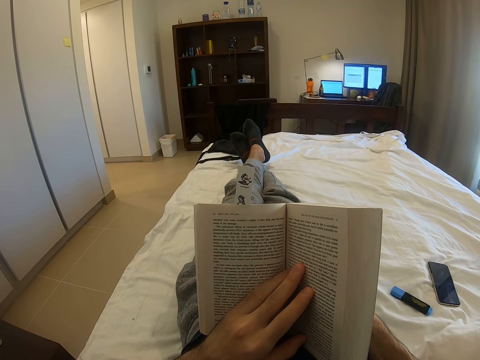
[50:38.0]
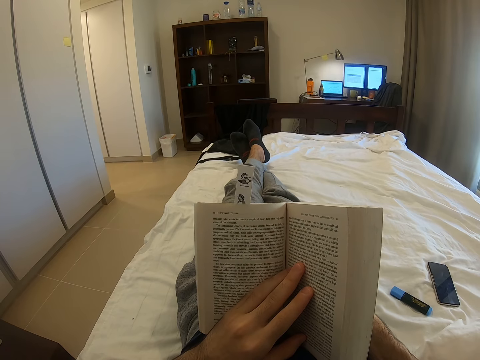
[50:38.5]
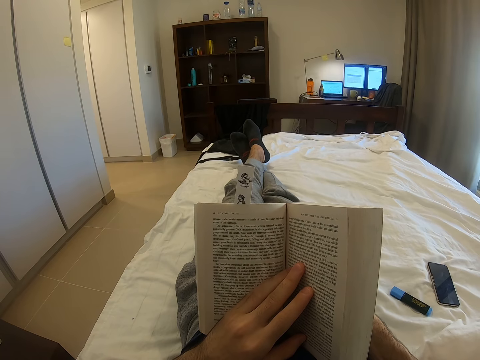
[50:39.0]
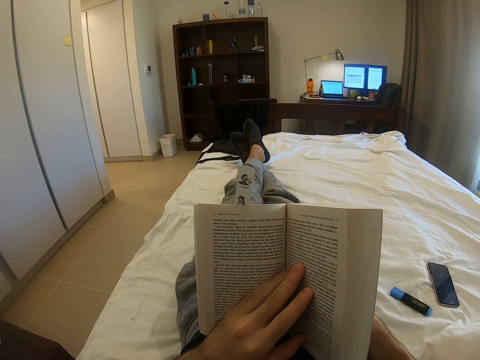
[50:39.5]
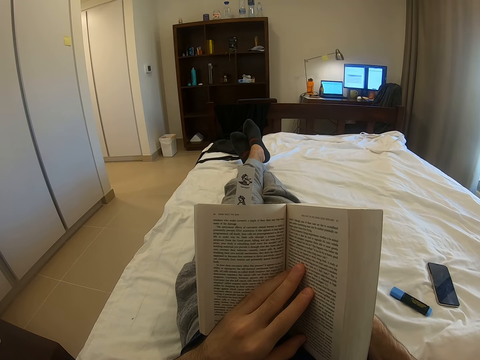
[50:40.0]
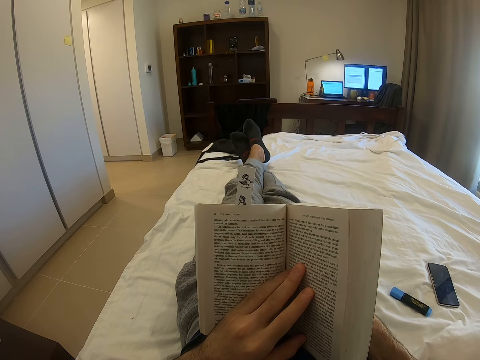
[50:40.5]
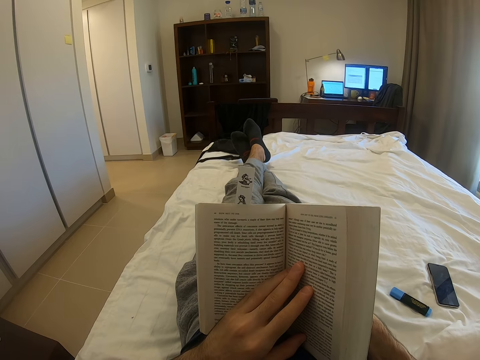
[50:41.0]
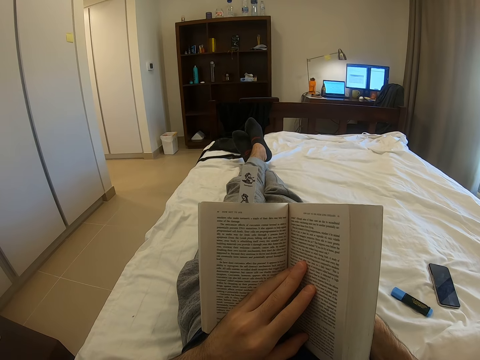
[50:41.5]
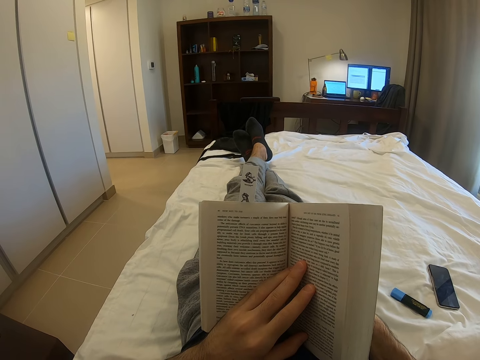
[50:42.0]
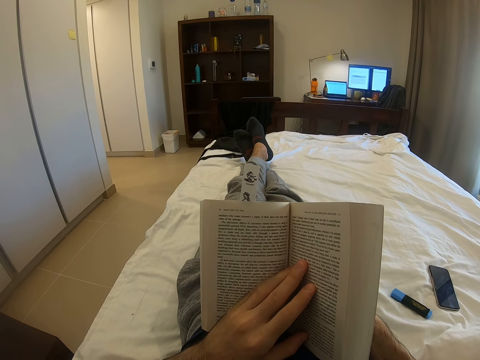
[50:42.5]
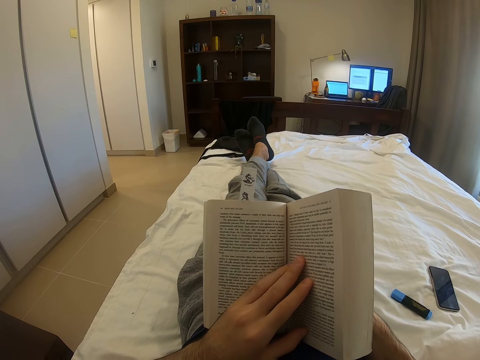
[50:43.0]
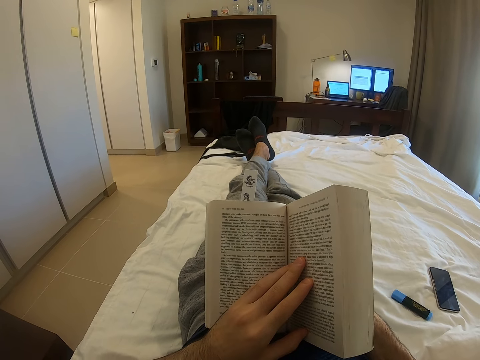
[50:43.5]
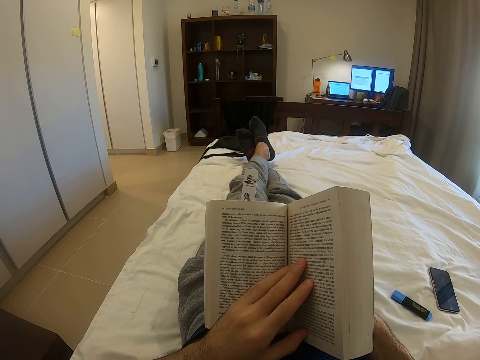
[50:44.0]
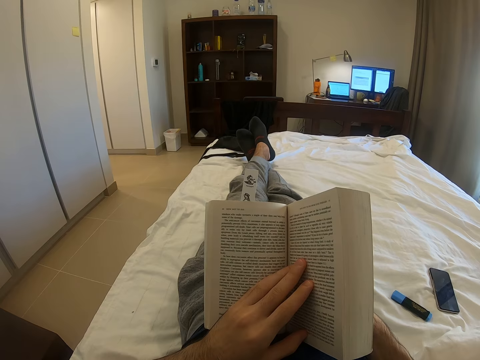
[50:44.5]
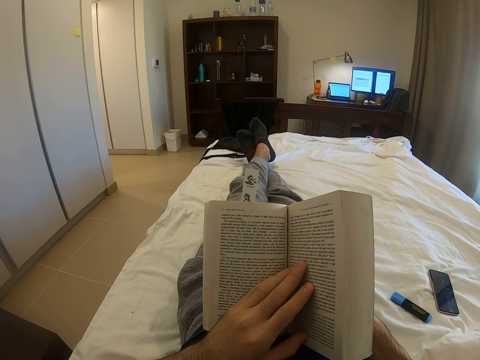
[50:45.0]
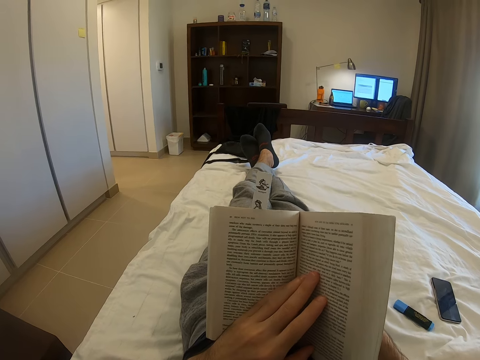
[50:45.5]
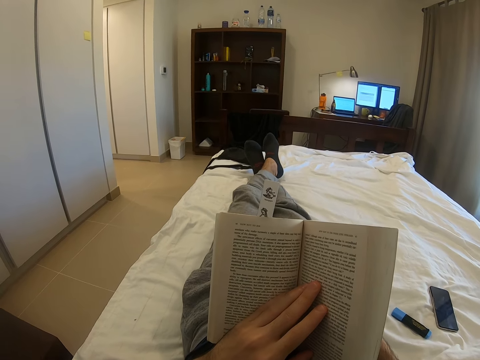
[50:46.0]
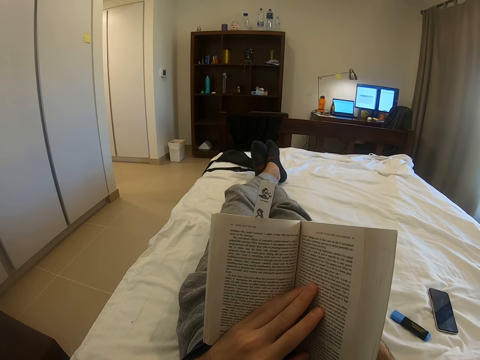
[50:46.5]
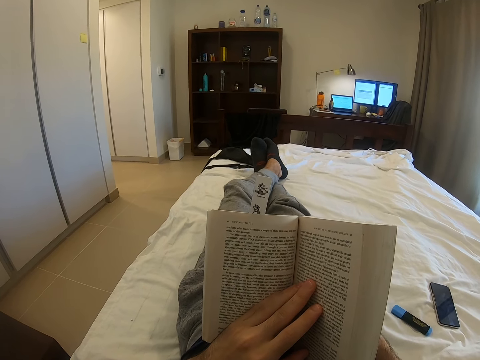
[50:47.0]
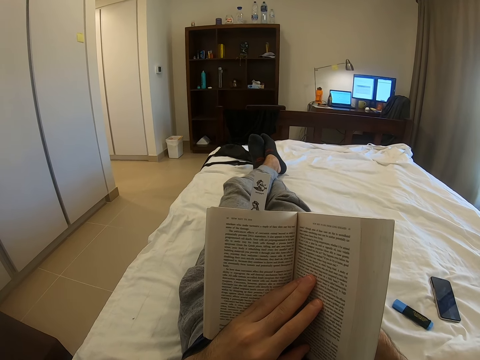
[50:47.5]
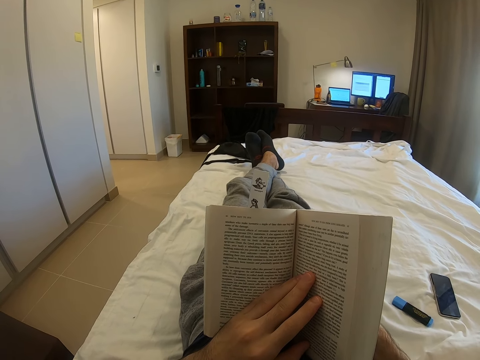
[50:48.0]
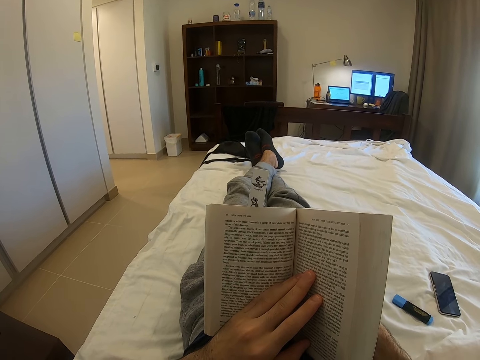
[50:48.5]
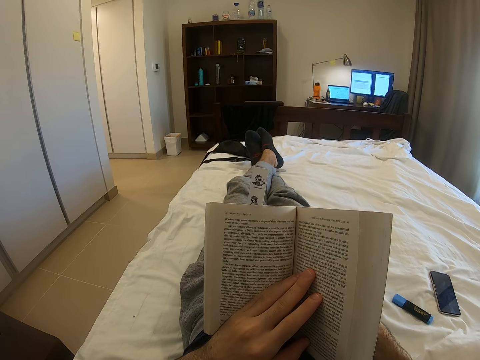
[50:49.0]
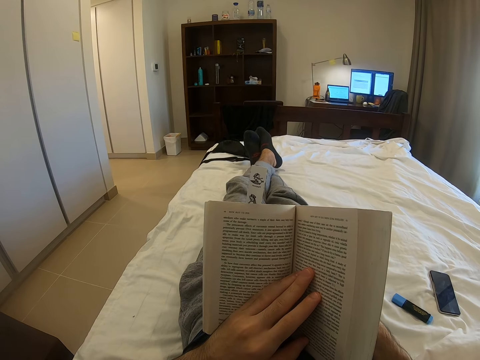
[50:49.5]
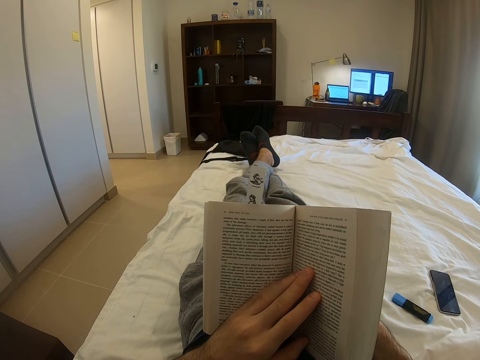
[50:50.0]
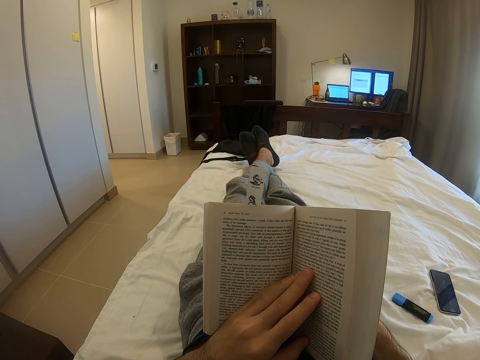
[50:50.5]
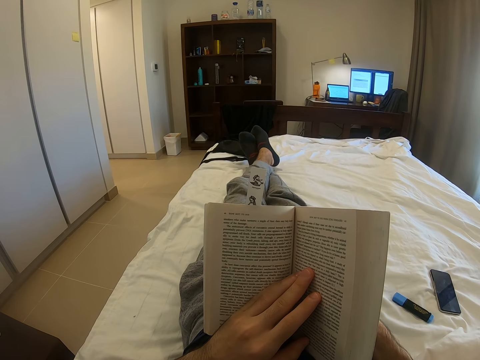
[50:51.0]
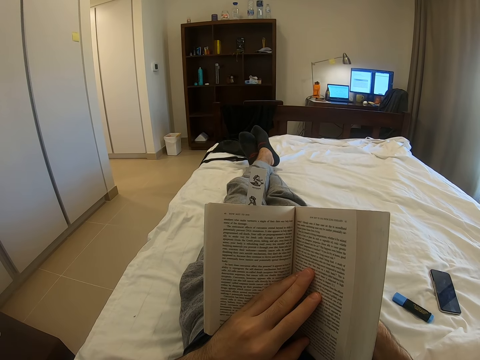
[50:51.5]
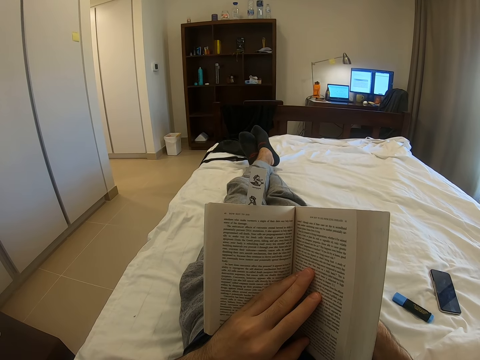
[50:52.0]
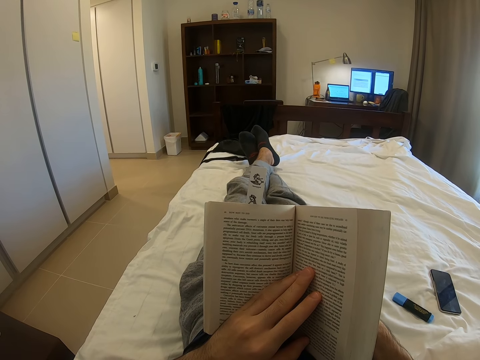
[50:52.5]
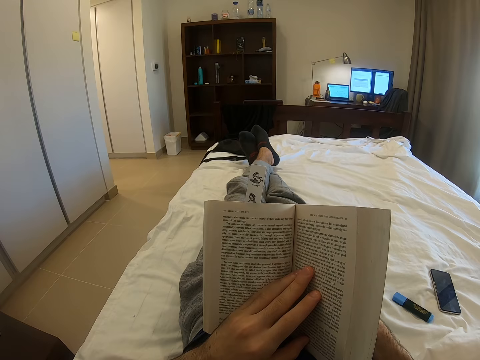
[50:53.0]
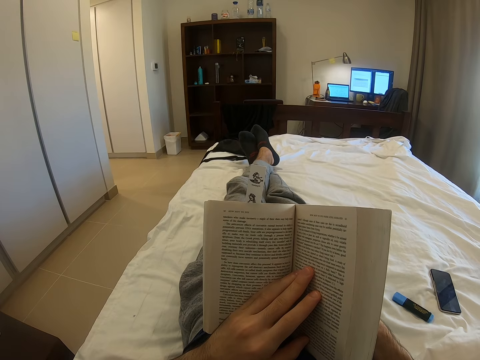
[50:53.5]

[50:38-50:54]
The camera wearer lowers the book. They move the leg. They read the book on the bed.

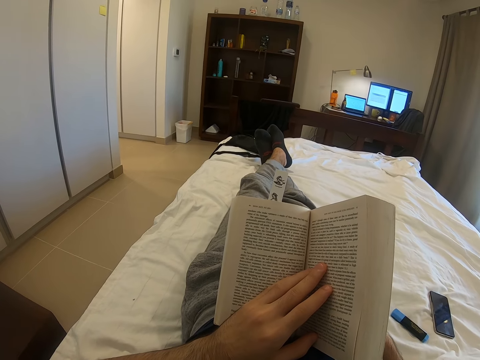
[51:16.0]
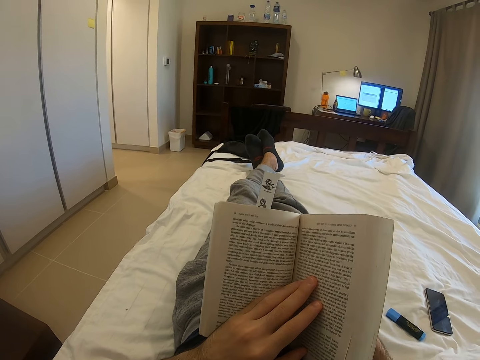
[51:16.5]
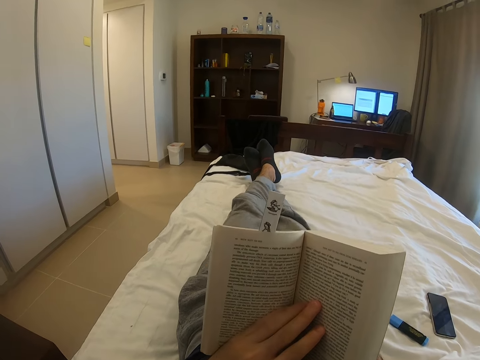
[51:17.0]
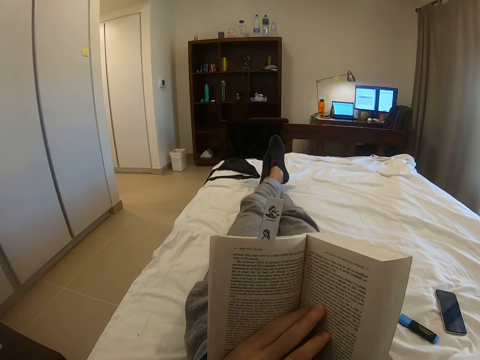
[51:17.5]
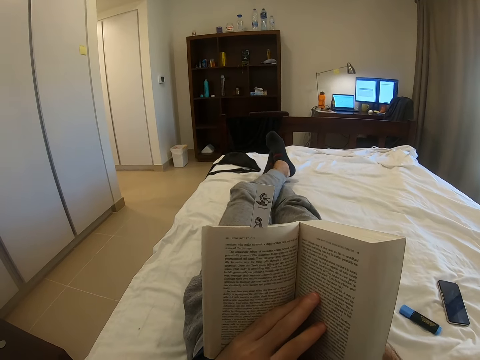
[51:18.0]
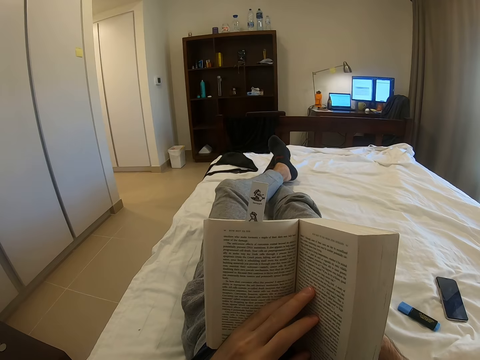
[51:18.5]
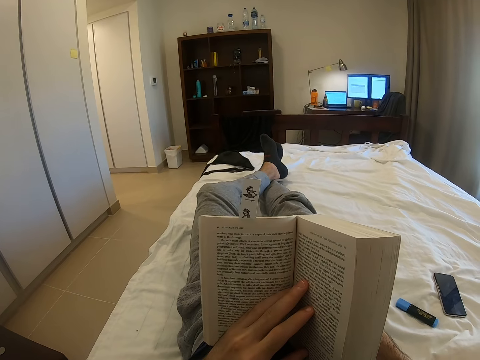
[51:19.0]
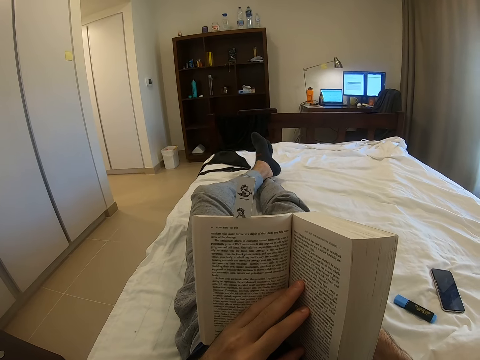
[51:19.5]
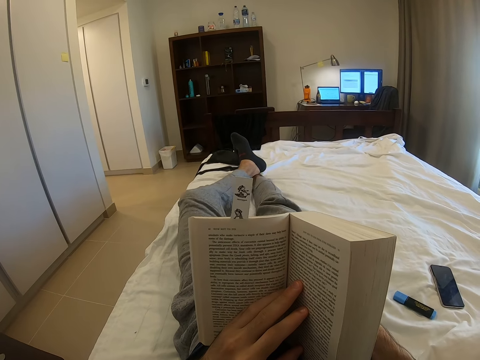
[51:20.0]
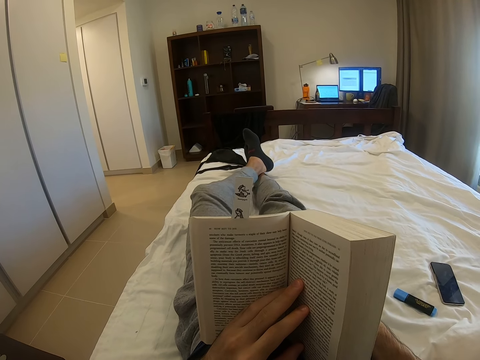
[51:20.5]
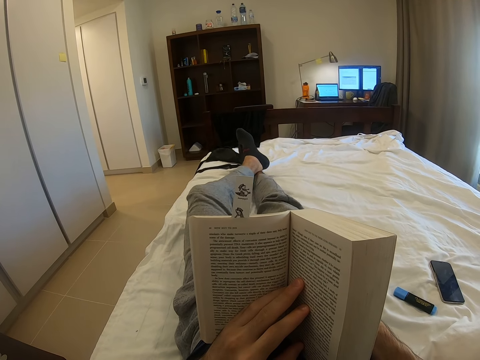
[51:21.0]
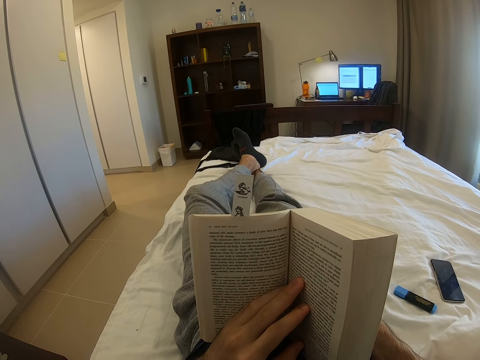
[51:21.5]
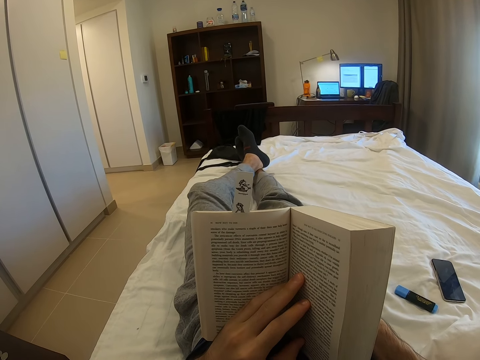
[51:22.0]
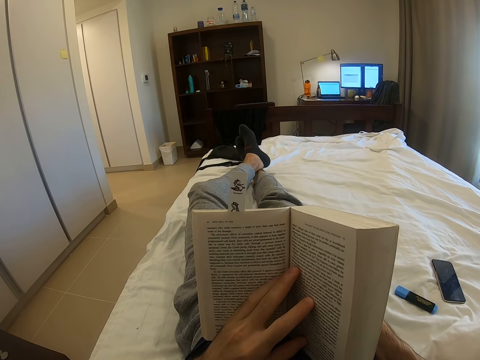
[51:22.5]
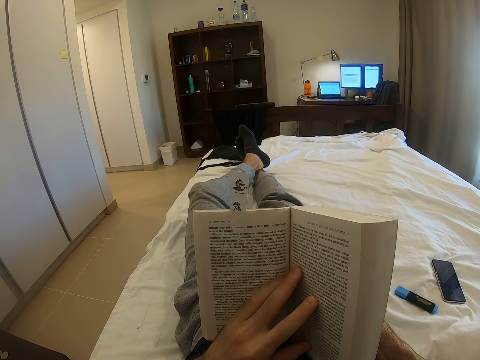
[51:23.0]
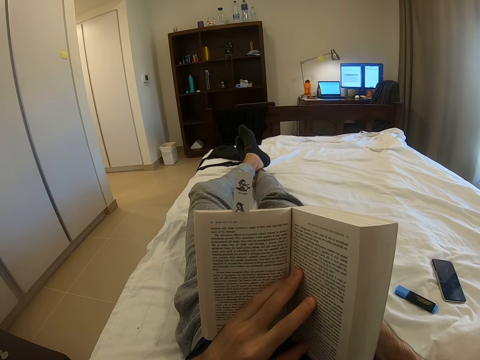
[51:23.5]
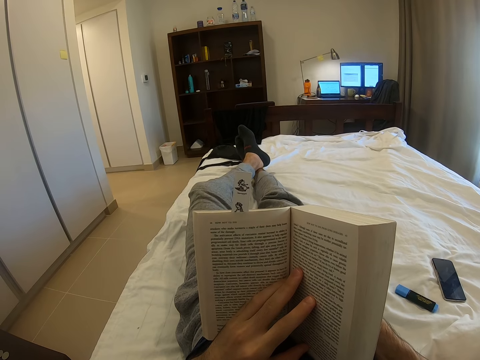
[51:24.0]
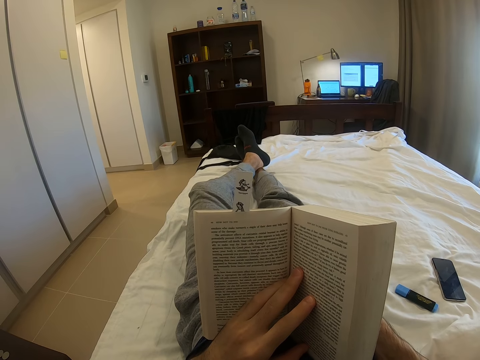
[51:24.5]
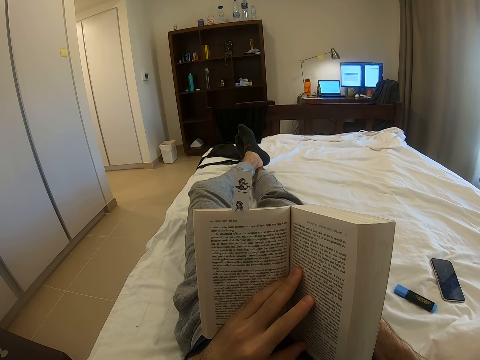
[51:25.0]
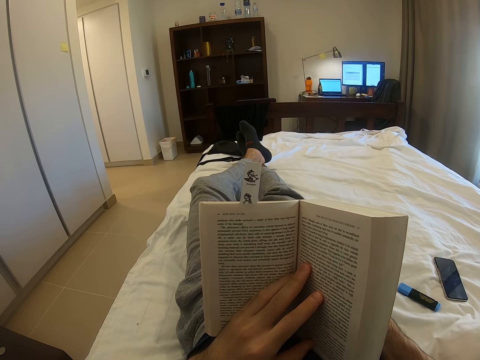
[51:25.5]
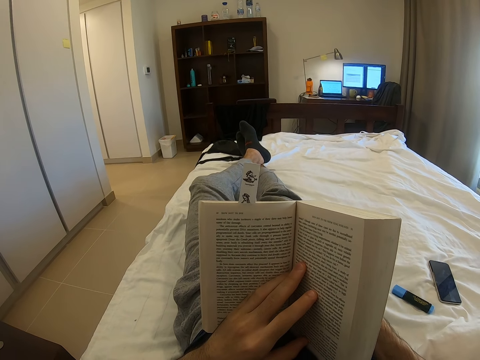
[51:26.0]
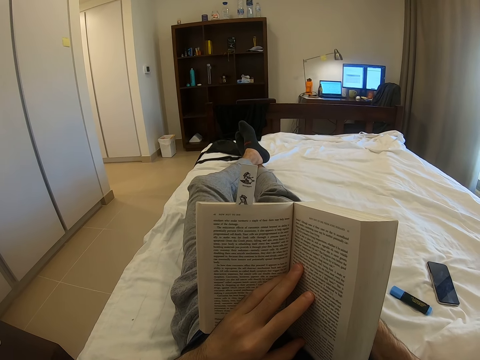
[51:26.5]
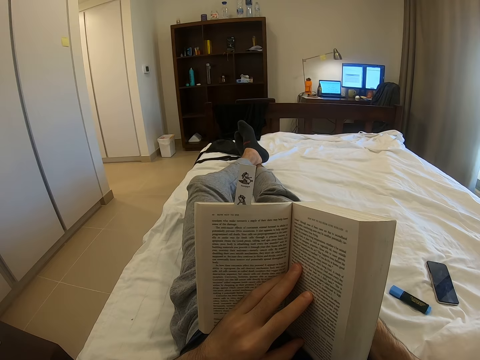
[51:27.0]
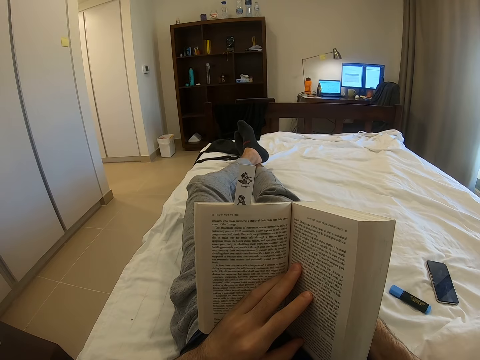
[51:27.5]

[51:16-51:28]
The camera wearer adjusts themselves. They move the leg. They read the book on the bed.
